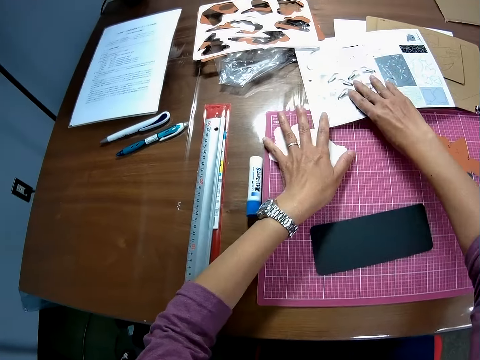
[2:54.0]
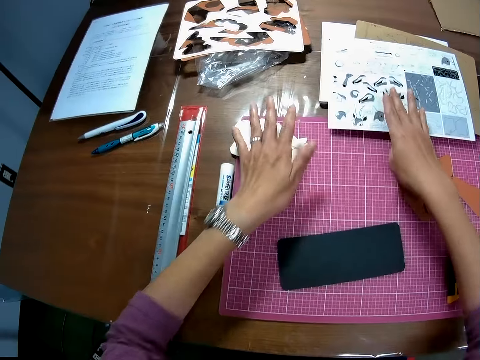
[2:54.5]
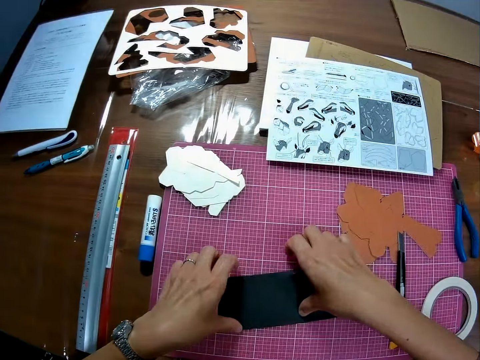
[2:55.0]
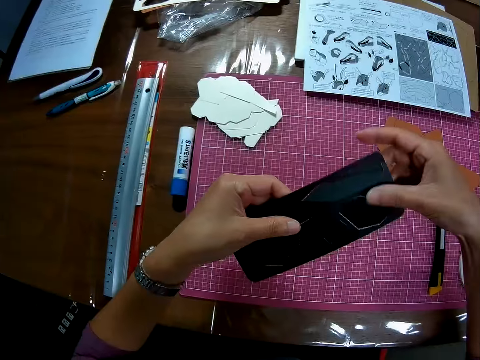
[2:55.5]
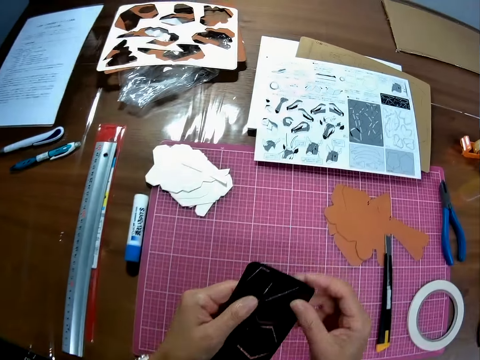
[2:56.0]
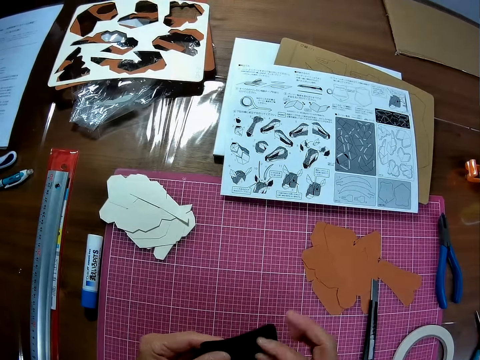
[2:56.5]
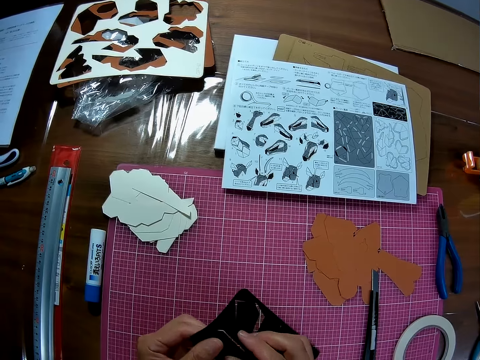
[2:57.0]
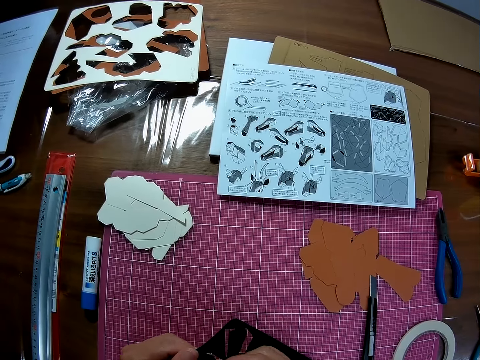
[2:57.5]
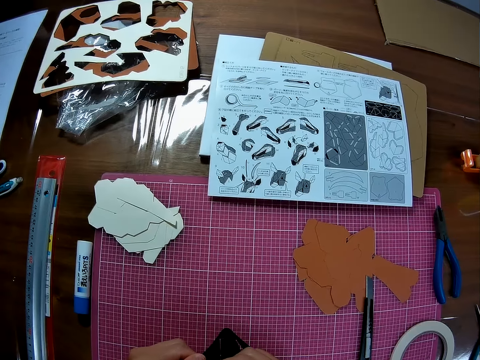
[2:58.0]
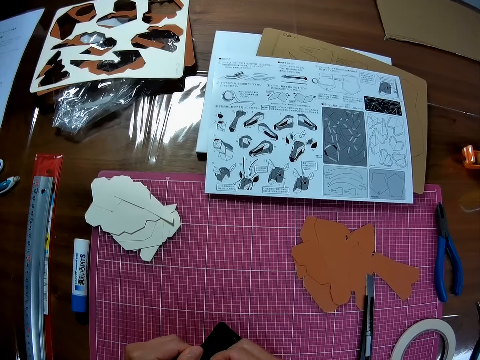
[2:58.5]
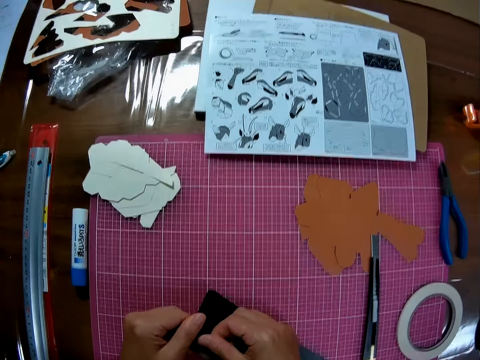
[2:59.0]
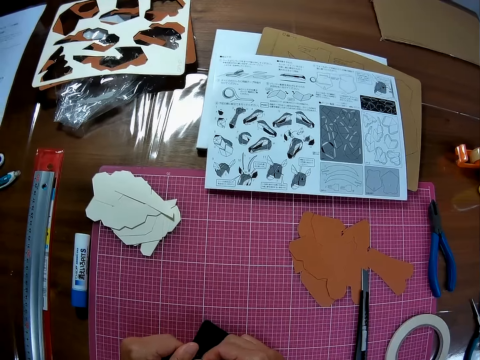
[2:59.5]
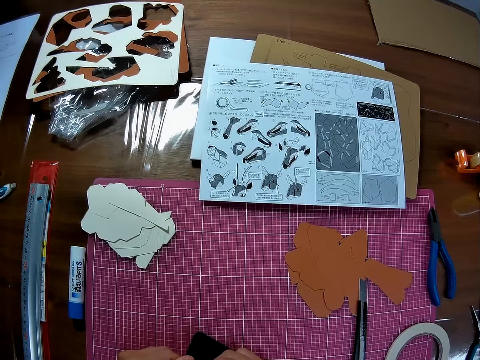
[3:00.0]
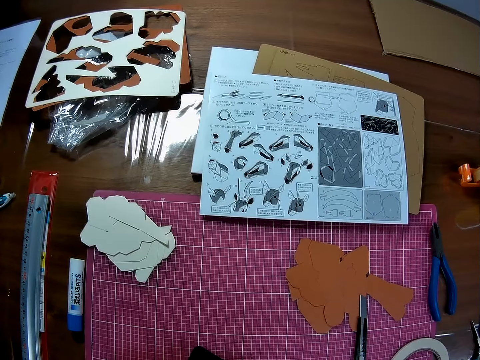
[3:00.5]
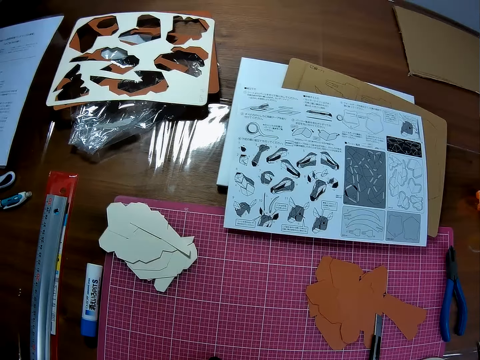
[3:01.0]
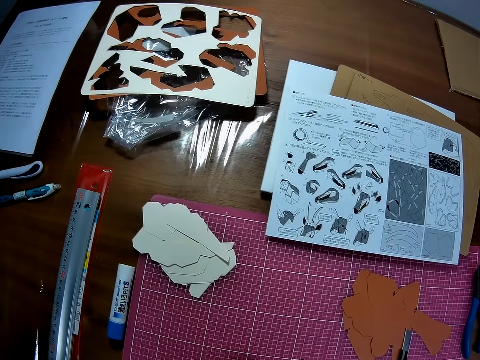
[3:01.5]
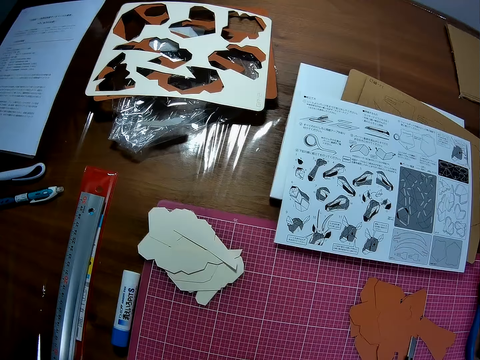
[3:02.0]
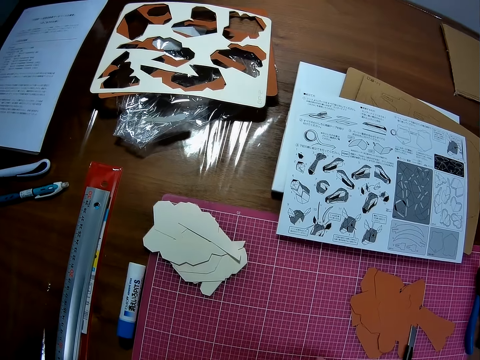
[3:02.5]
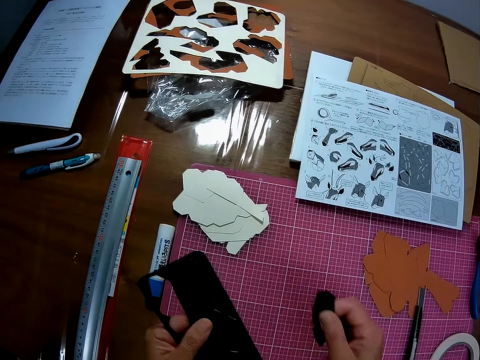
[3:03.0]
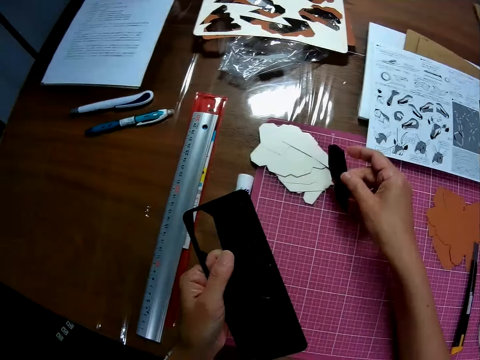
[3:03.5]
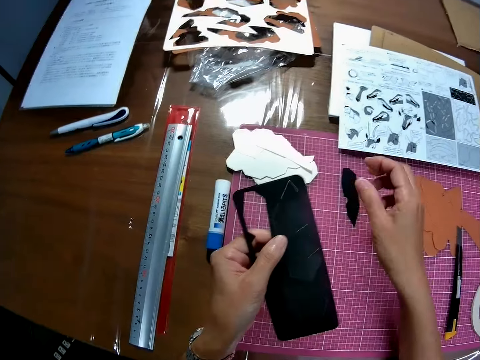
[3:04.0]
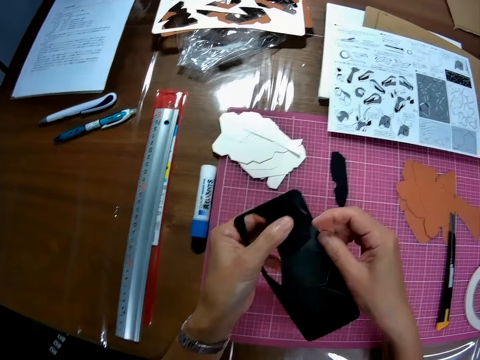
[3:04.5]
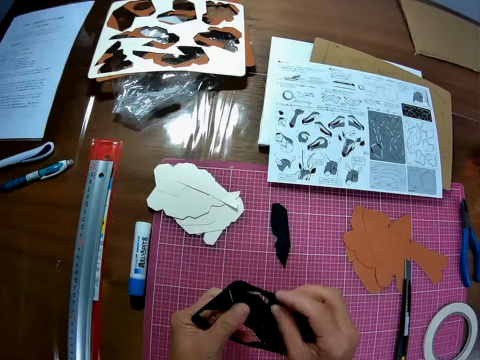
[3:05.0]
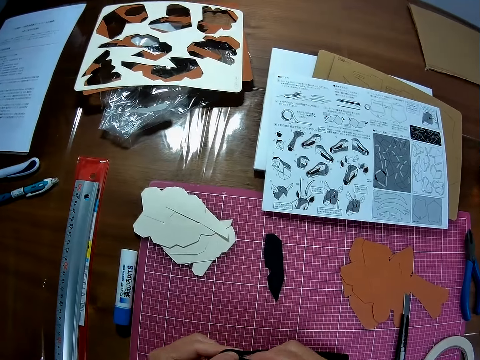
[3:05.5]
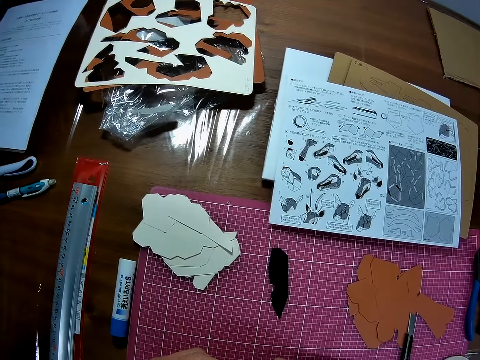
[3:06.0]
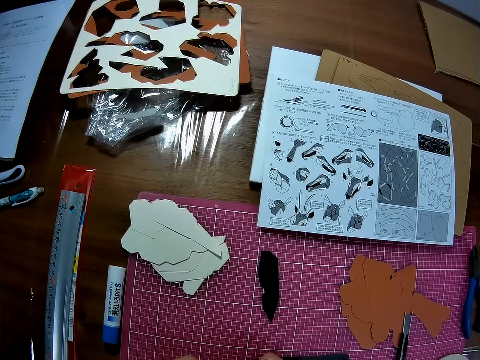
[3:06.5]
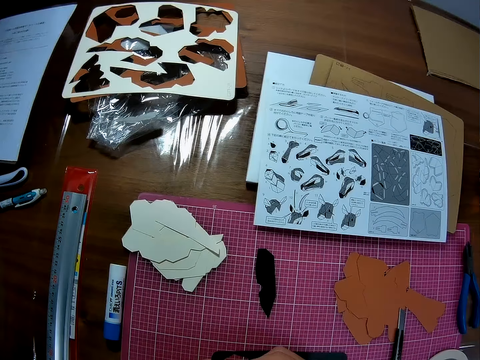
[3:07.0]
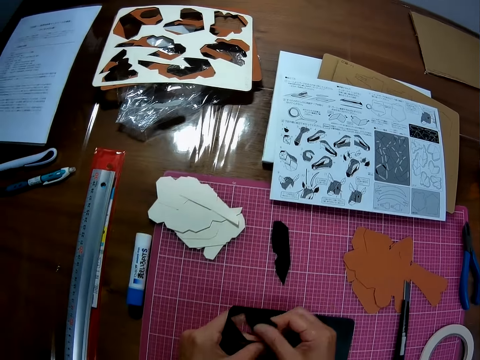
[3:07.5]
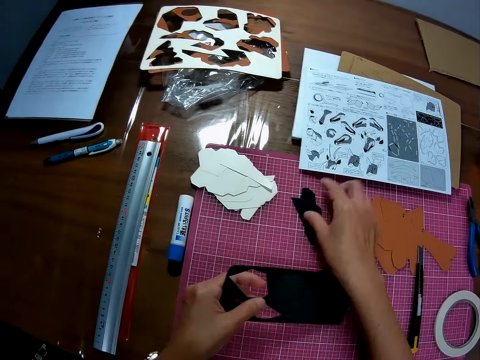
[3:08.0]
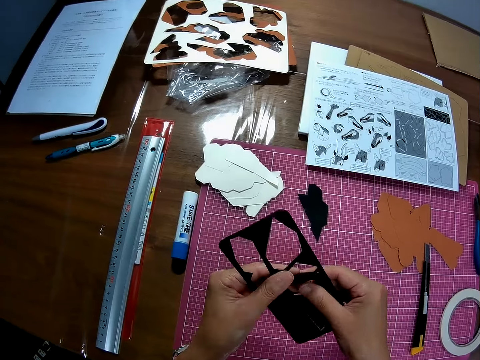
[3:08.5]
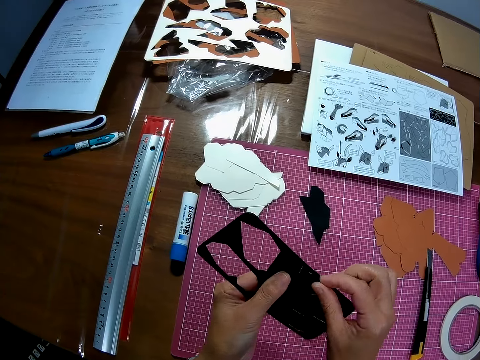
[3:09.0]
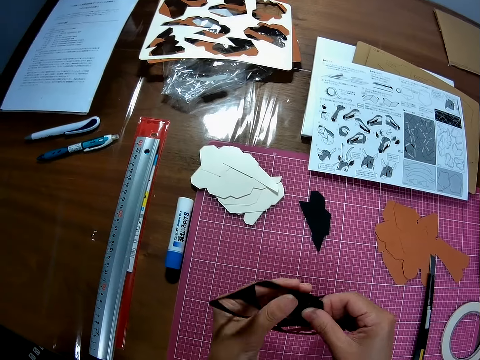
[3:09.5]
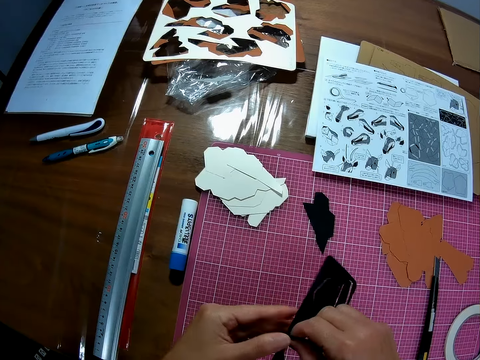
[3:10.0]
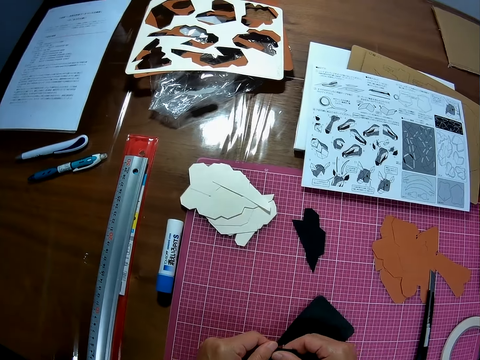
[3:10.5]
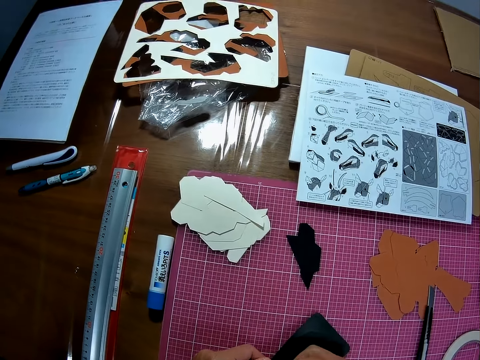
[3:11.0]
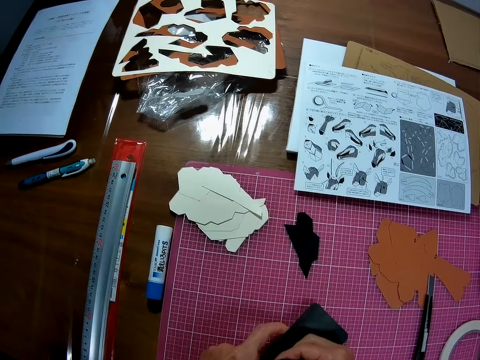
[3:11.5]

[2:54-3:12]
The camera wearer pushes the paper cutting aside. They hold a manual paper and lift the manual paper. They move the instruction manual on the table. They put the manual paper on a box. They pick the black colored craft from the cutting mat. They remove a piece of craft from the black colored craft. They drop the piece of black colored craft on the cutting mat. They remove another piece of craft from the black colored craft. They drop the piece of black colored craft on the cutting mat. They remove another piece of craft from the black colored craft.

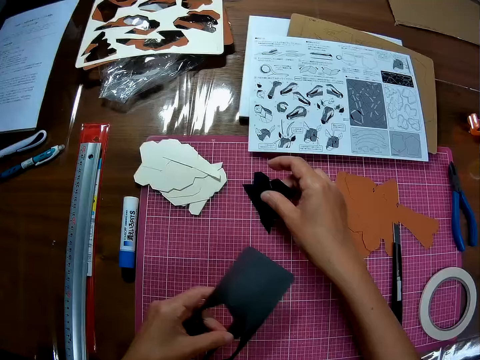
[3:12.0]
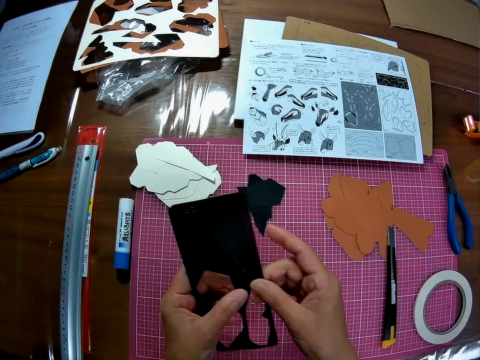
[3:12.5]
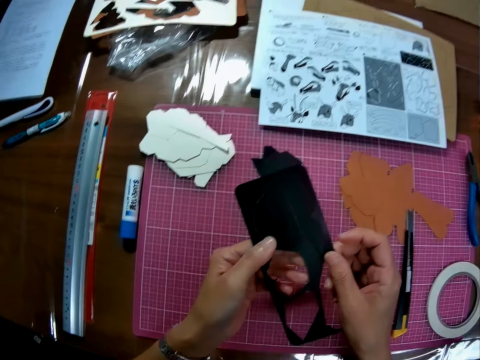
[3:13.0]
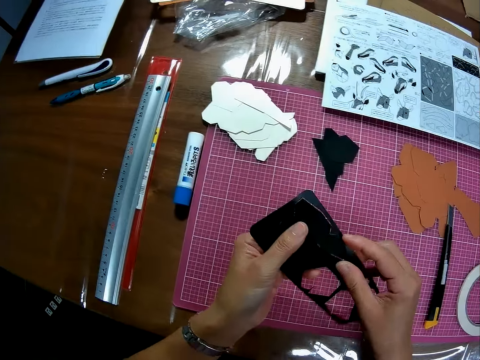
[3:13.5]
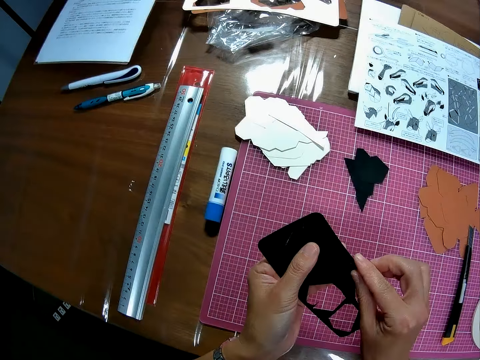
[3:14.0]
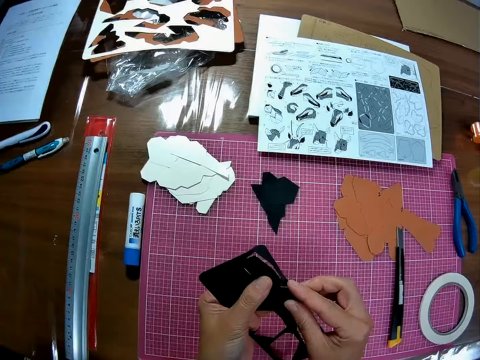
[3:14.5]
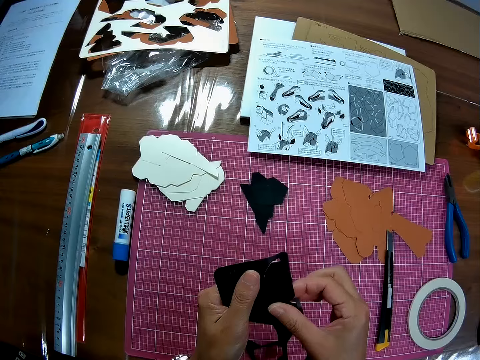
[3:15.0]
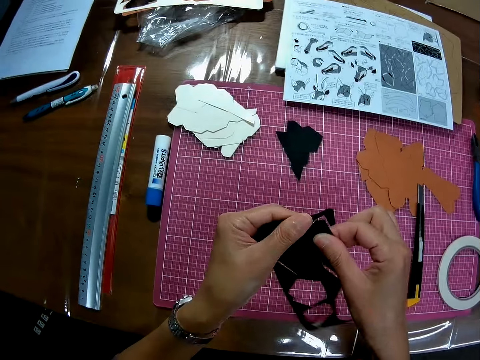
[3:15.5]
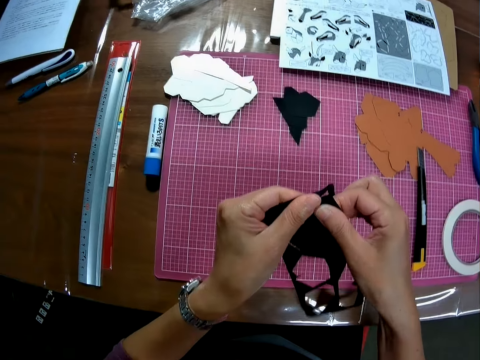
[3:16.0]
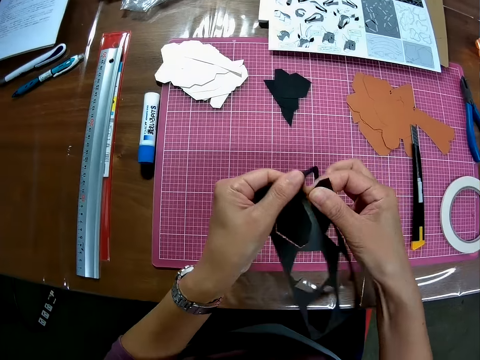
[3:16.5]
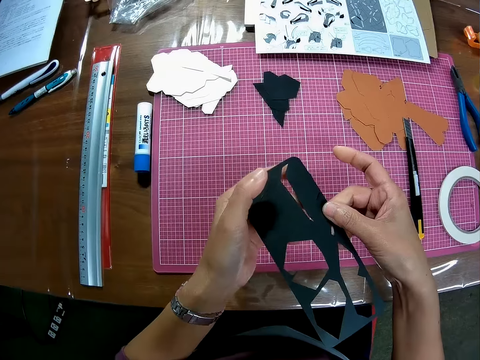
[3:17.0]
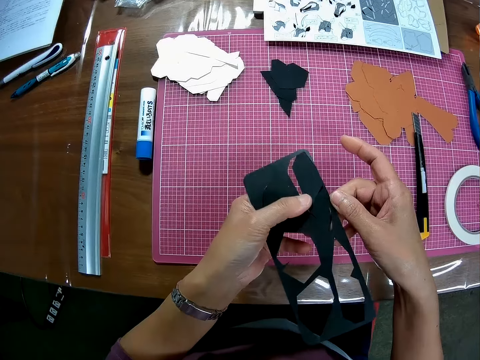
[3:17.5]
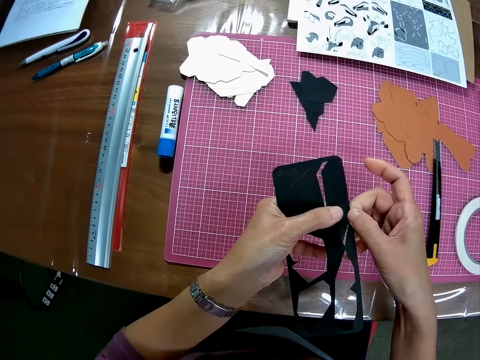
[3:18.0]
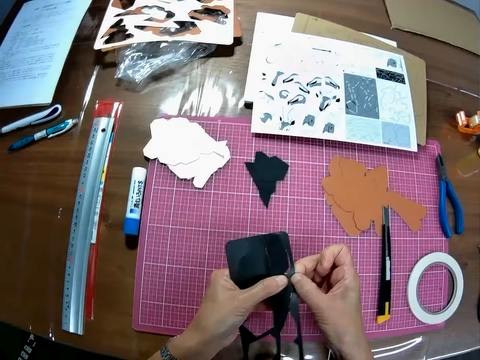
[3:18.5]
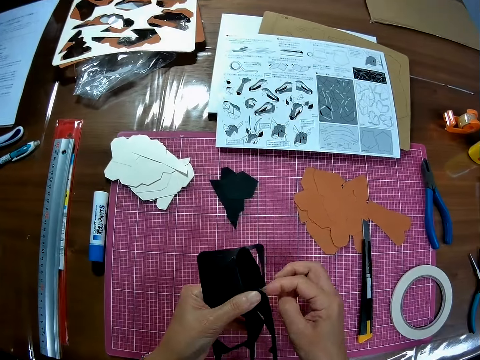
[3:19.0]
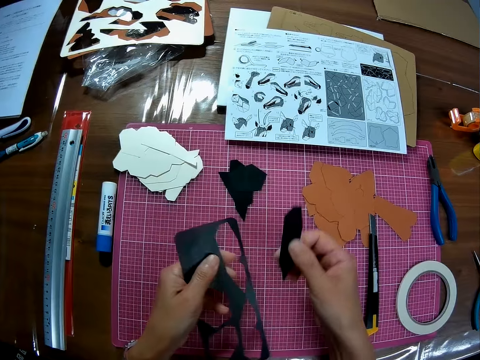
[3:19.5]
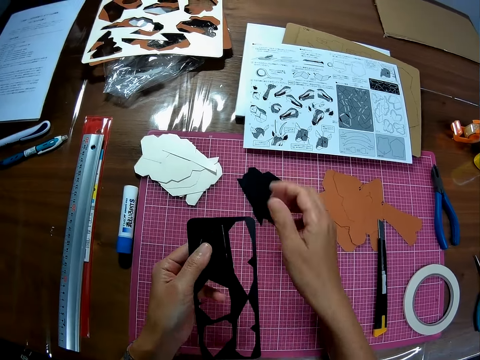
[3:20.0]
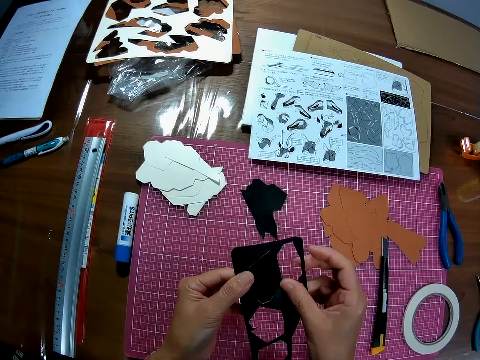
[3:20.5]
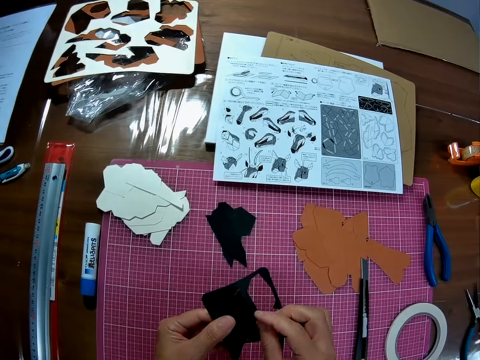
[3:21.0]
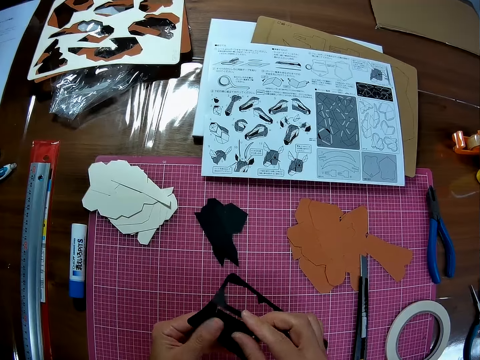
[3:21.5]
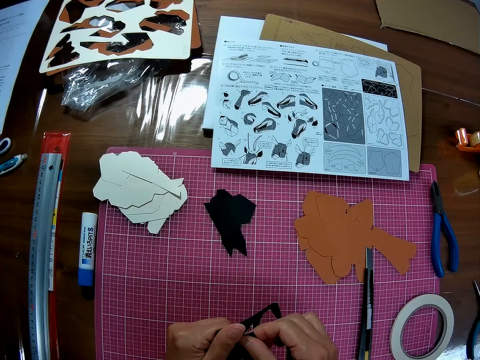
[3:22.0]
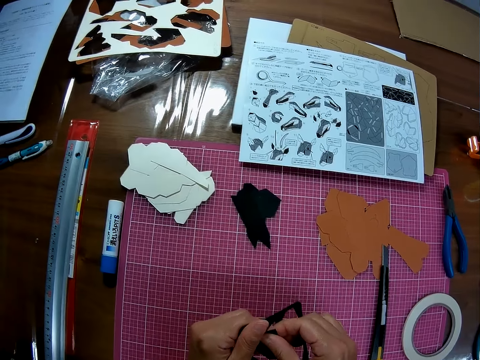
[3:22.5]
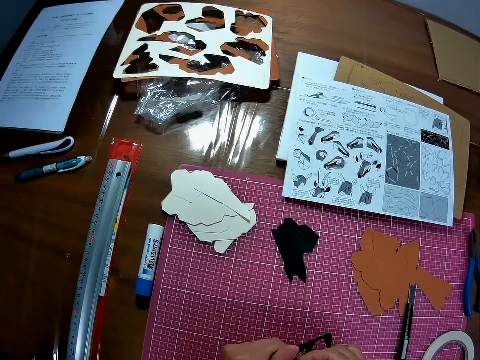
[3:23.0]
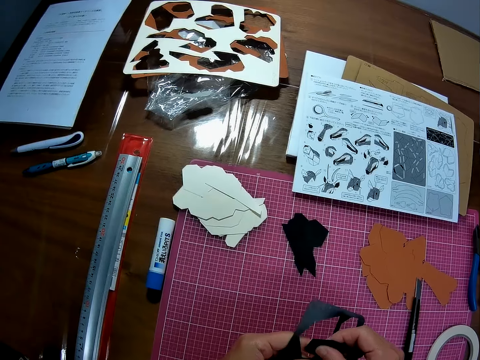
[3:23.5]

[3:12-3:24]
The camera wearer drops the piece of black colored craft on the cutting mat. They remove another piece of craft from the black colored craft. They drop the piece of black colored craft on the cutting mat. They remove another piece of craft from the black colored craft.
